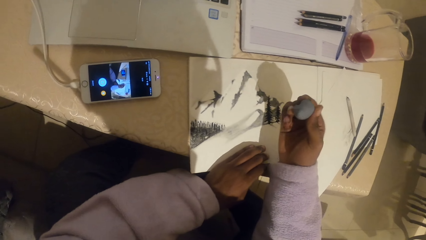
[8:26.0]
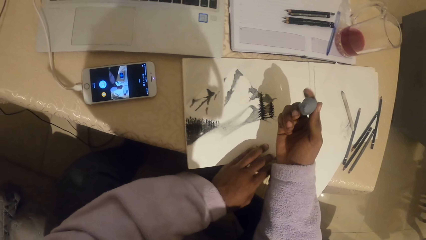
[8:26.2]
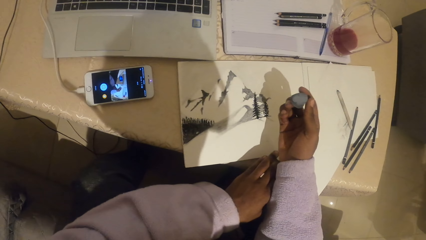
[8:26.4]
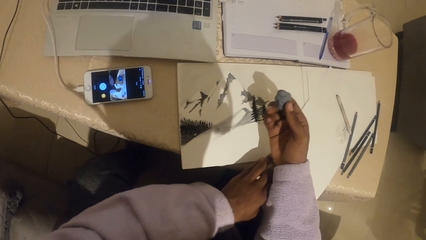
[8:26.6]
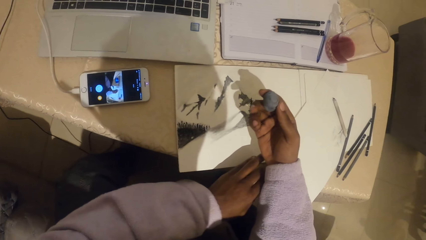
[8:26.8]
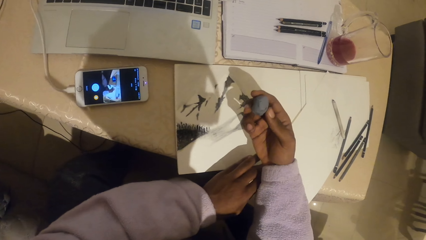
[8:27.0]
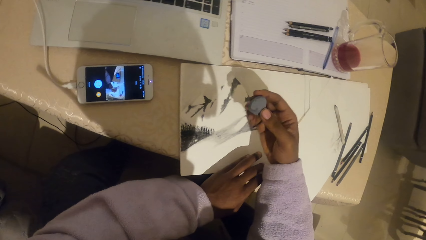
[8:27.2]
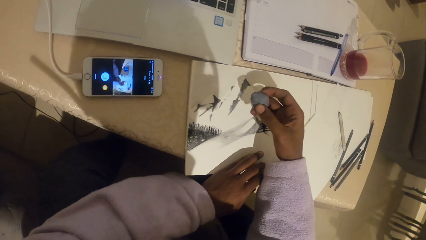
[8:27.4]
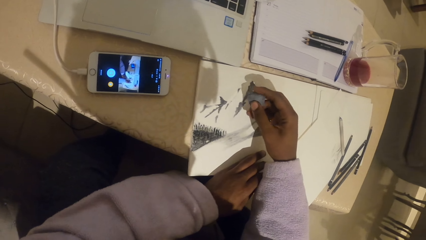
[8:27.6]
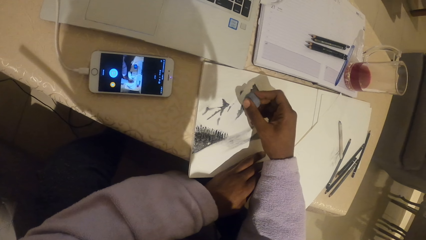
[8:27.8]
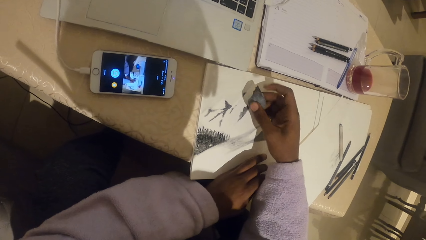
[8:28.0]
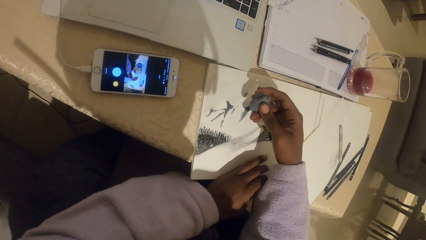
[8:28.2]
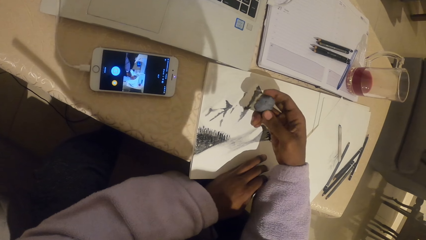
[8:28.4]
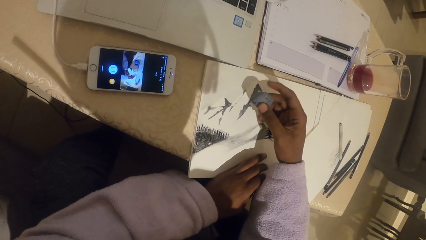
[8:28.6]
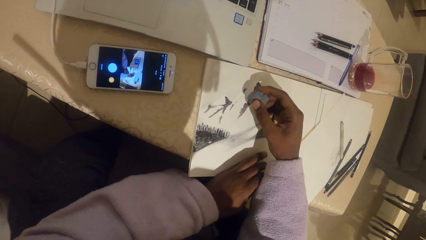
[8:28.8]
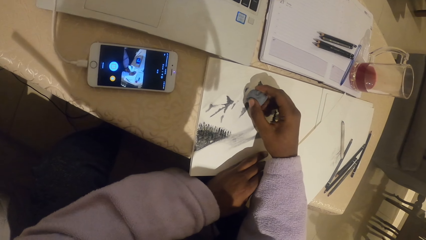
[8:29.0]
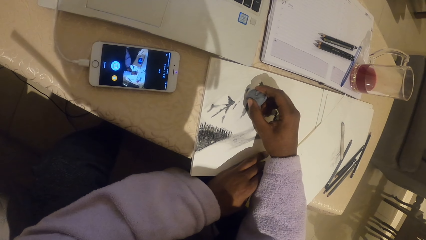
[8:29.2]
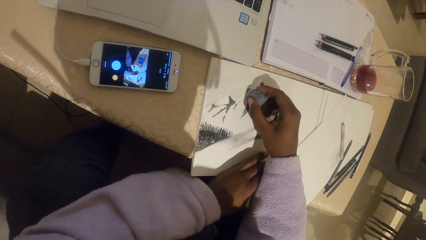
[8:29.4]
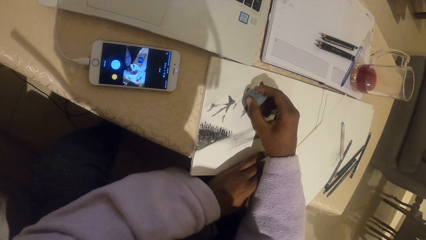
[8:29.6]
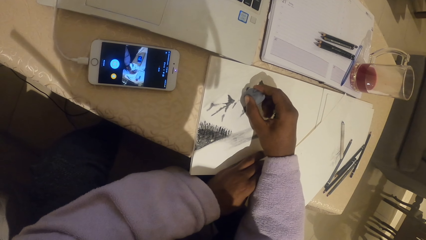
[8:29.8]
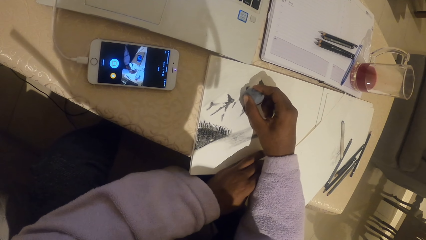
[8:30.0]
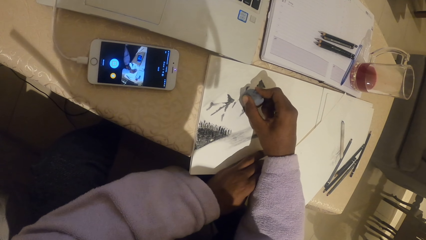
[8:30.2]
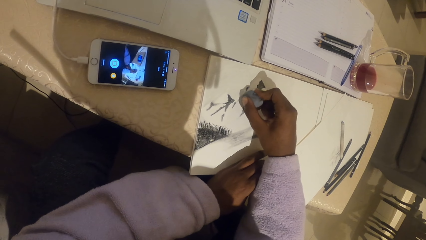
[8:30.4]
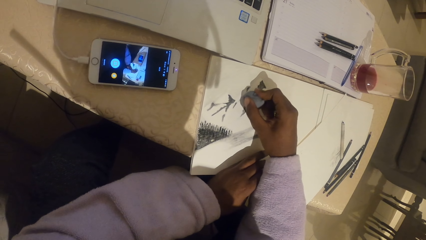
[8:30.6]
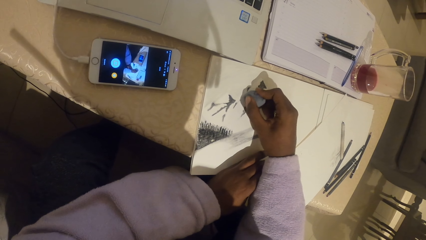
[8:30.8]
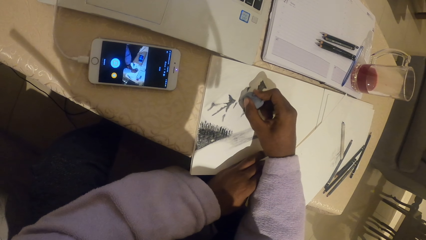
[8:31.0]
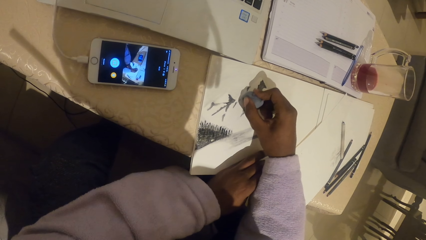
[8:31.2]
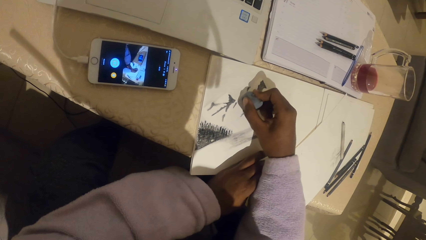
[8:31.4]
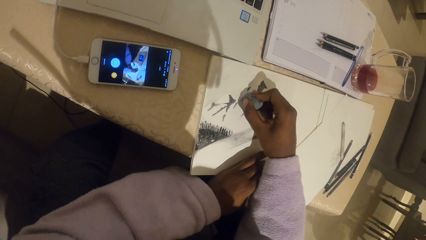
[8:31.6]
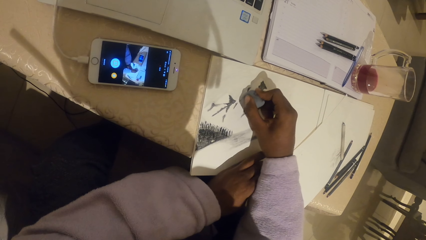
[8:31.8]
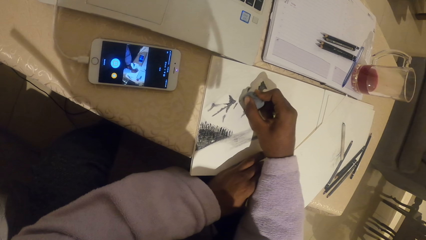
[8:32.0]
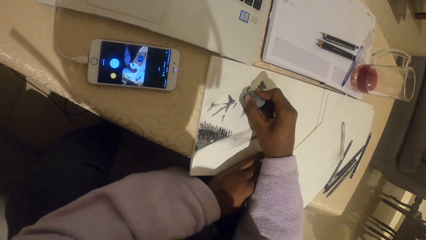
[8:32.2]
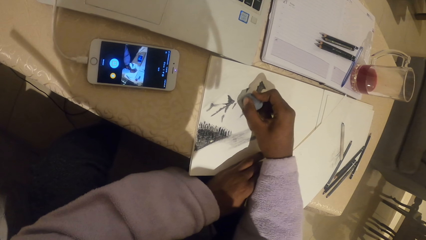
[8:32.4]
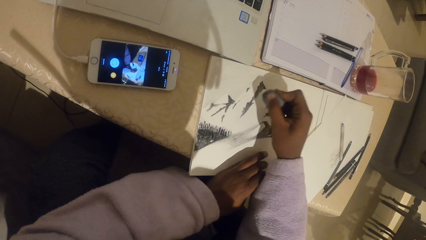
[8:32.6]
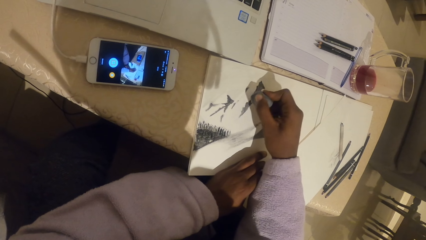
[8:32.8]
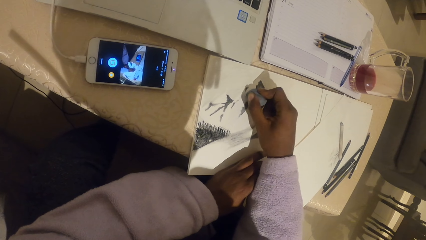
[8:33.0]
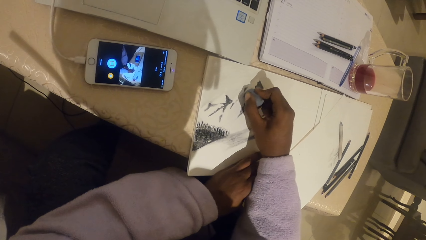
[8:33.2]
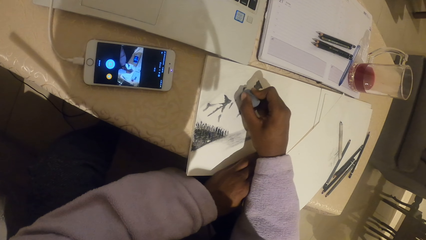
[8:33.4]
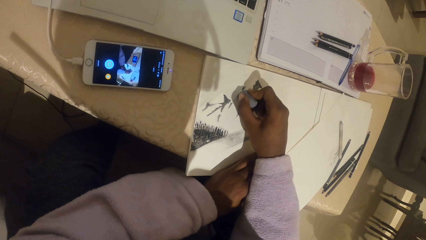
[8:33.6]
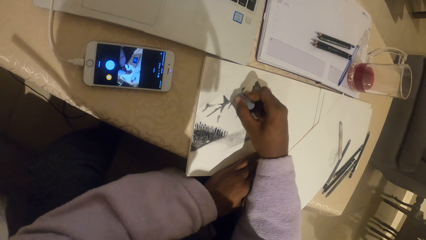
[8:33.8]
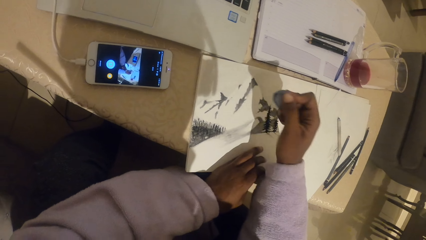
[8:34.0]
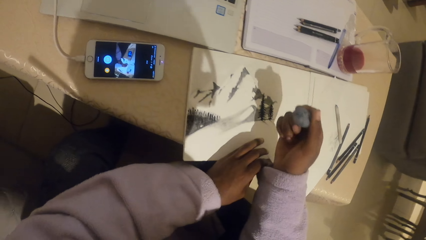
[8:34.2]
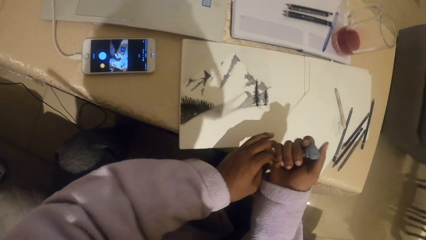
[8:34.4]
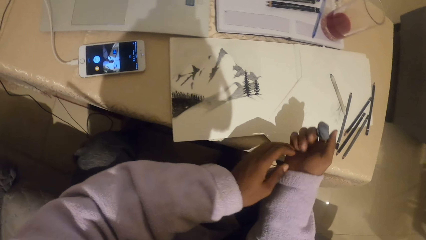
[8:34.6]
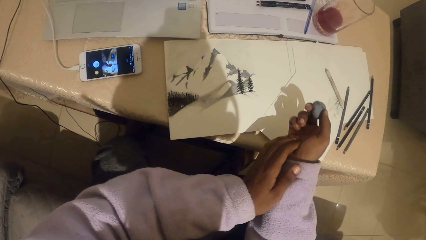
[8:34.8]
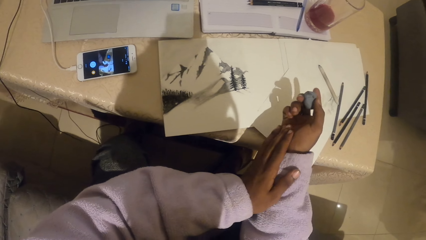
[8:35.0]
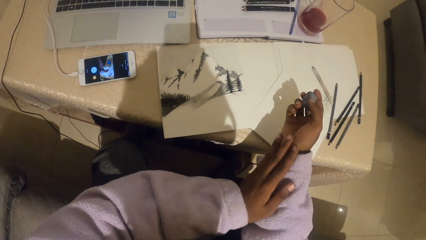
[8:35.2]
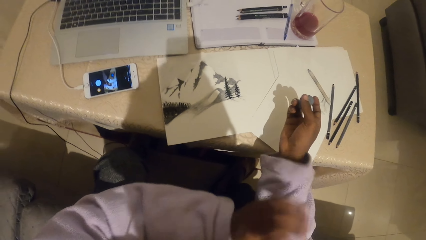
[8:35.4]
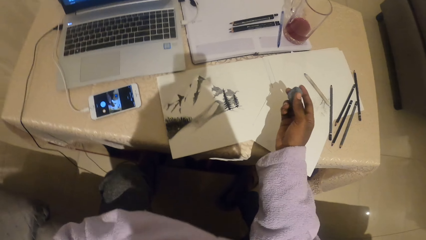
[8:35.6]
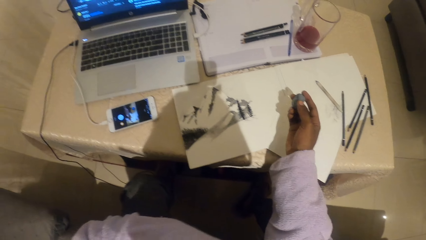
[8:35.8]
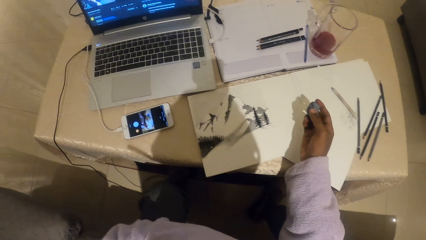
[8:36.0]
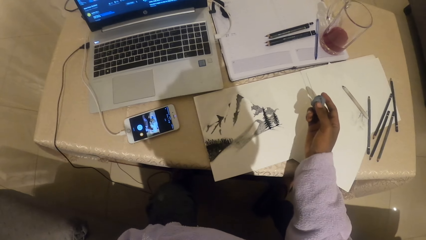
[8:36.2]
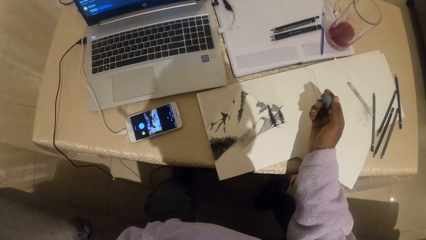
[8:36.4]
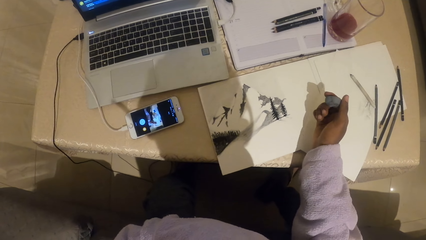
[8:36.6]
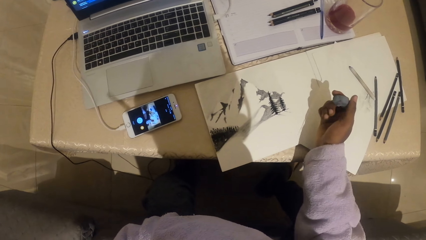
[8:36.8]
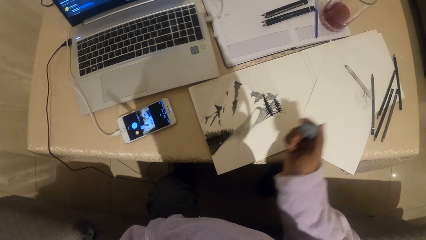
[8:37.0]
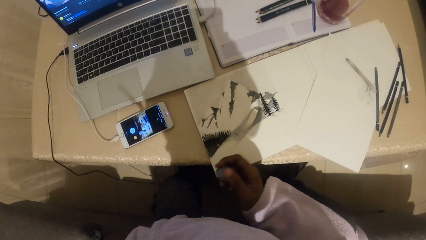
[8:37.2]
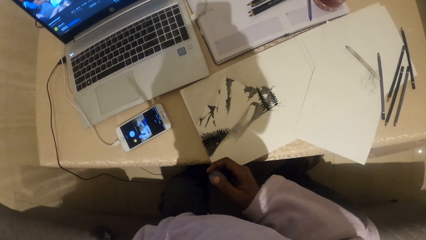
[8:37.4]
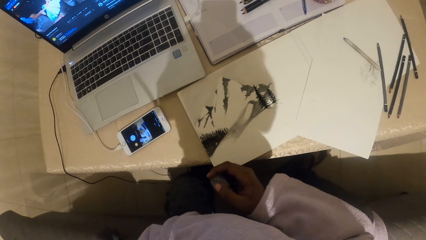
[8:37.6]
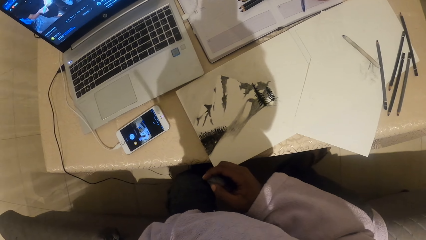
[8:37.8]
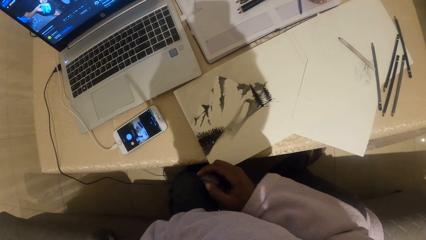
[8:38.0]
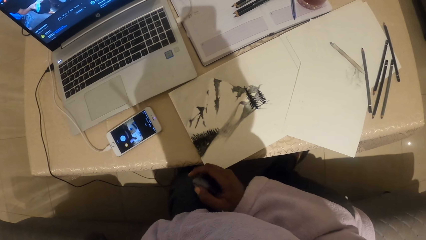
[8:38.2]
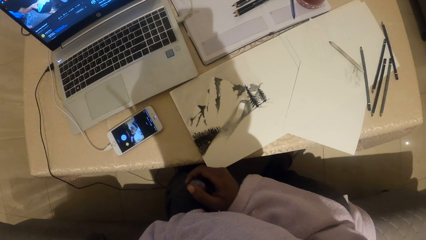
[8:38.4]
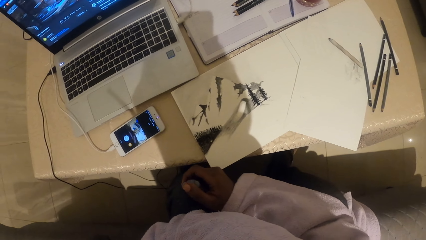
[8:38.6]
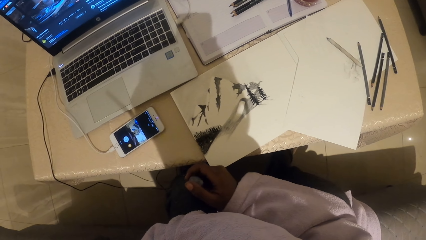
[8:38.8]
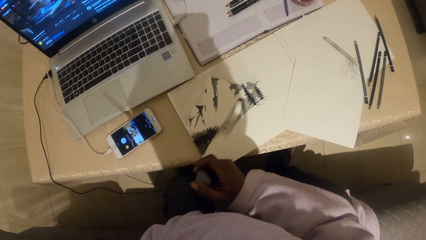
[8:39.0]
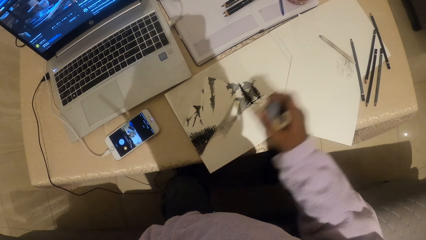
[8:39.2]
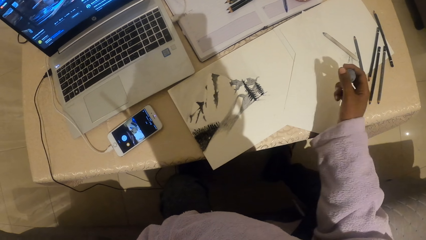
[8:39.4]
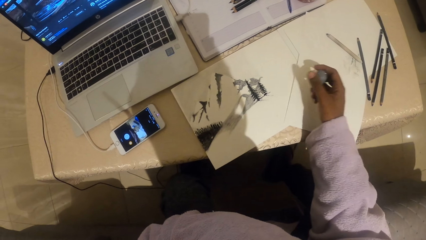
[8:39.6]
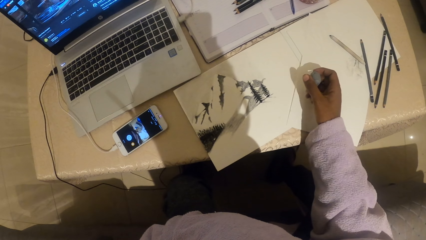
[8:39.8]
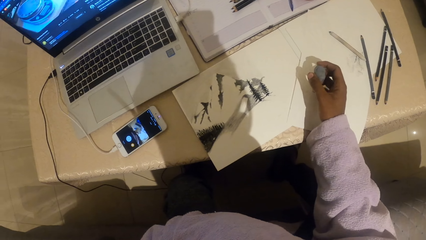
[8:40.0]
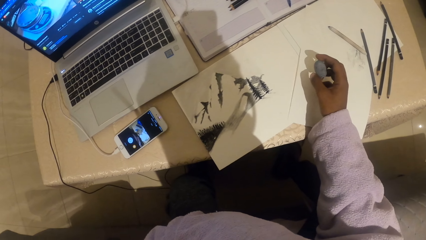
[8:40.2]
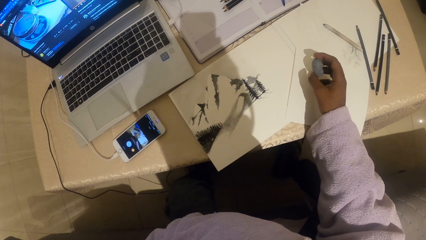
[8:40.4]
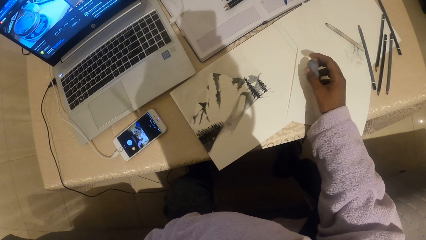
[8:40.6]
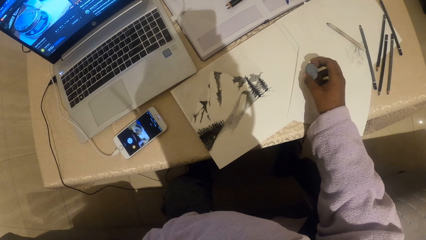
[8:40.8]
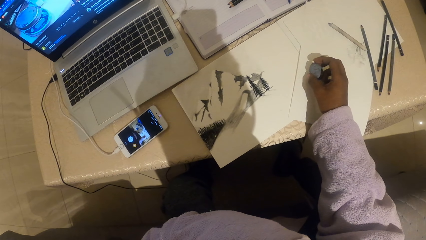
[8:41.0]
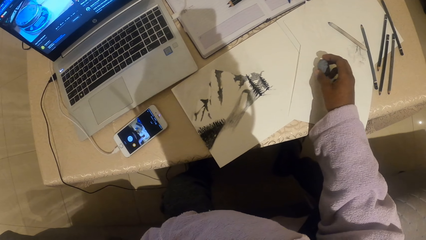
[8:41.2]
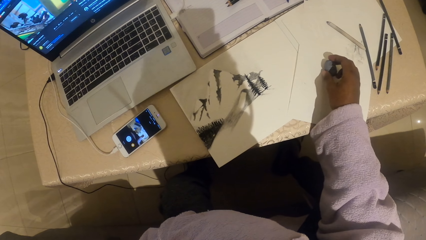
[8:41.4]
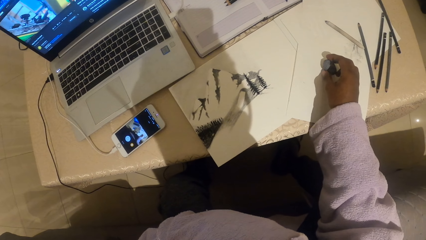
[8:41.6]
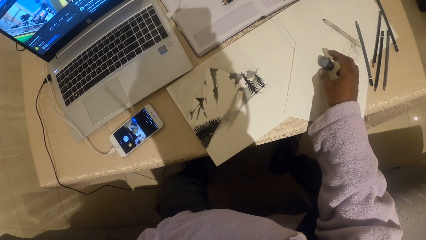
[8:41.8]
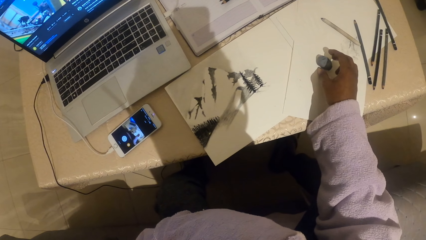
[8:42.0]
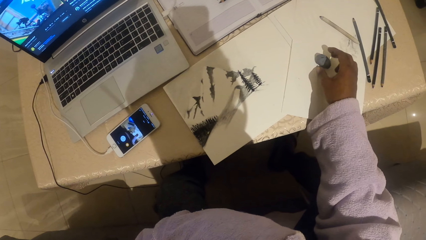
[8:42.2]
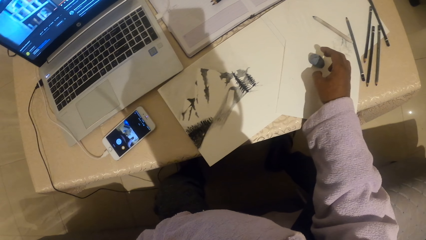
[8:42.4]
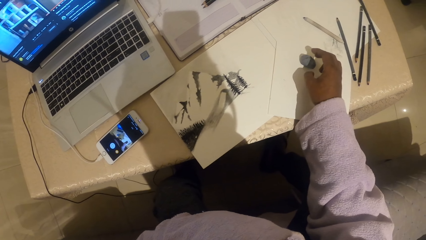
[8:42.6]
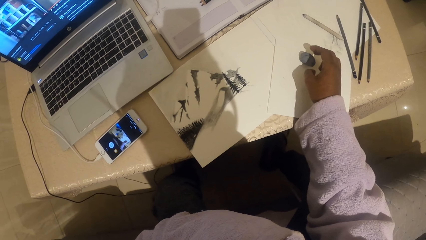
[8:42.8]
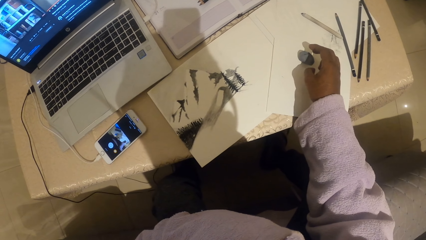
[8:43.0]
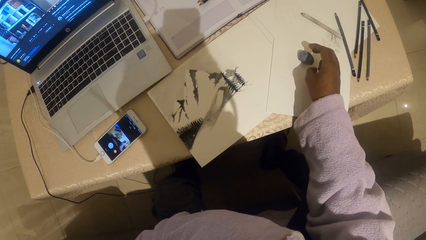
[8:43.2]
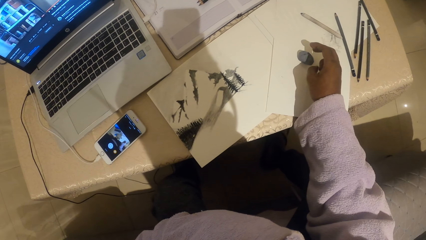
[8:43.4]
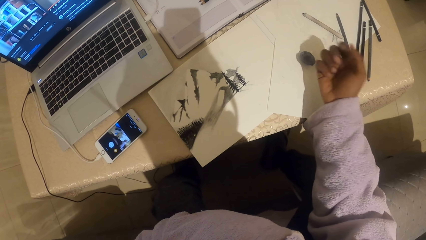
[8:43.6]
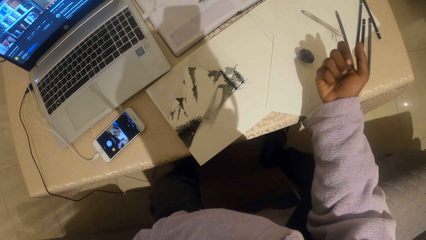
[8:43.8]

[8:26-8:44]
The camera wearer holds the rubber on his hand. He puts the rubber on the paper.
